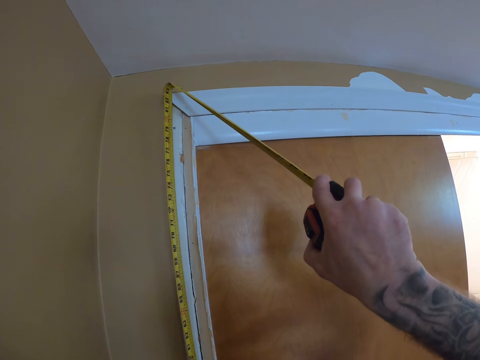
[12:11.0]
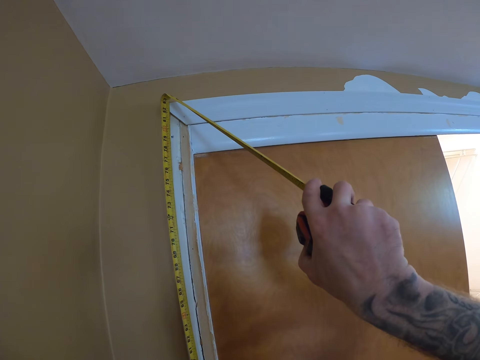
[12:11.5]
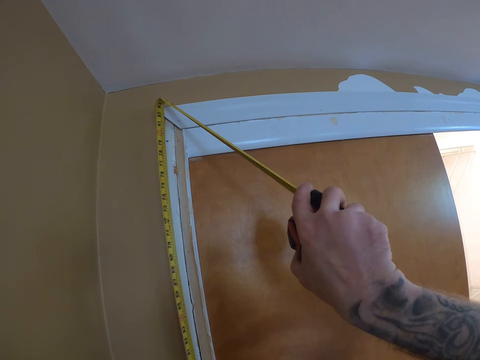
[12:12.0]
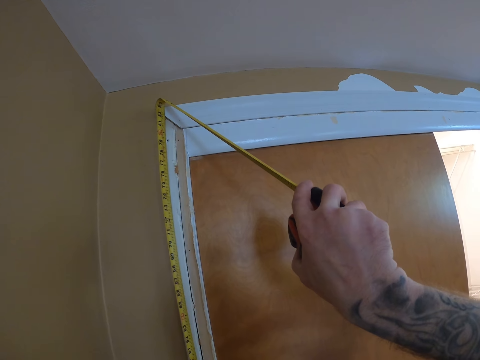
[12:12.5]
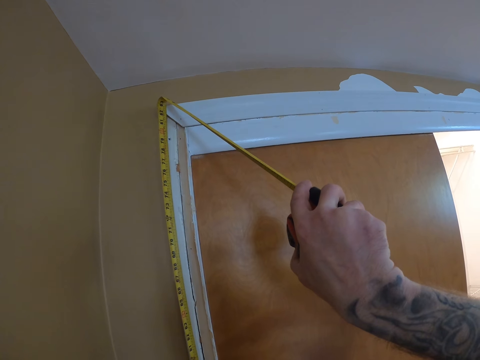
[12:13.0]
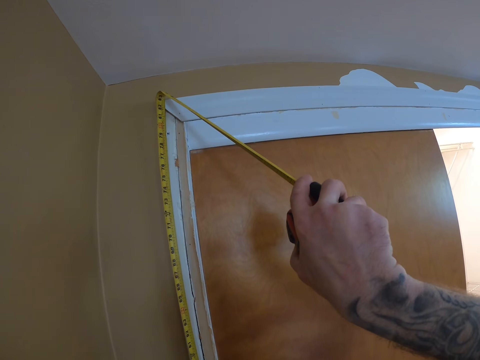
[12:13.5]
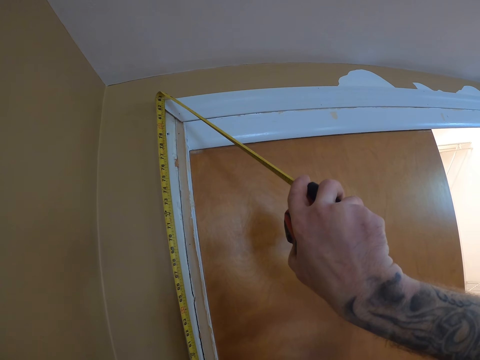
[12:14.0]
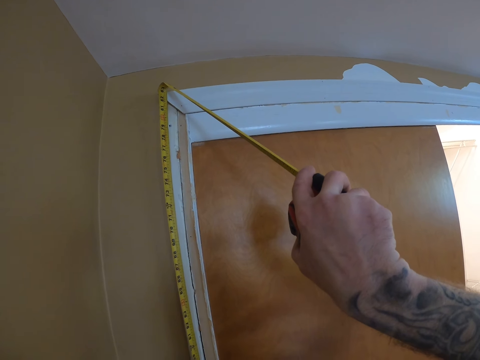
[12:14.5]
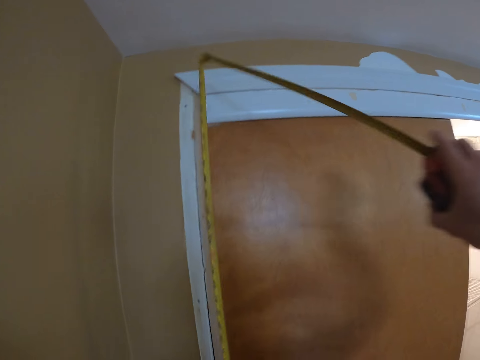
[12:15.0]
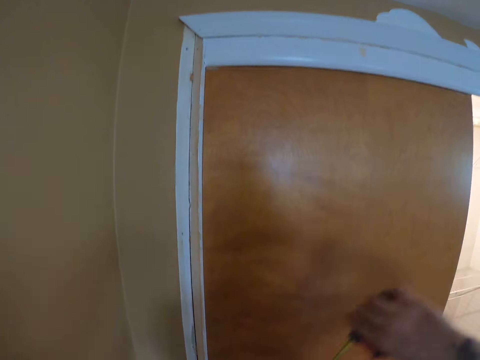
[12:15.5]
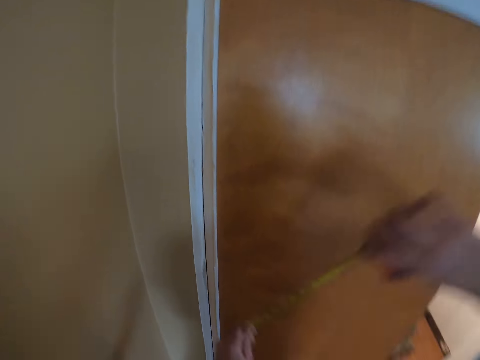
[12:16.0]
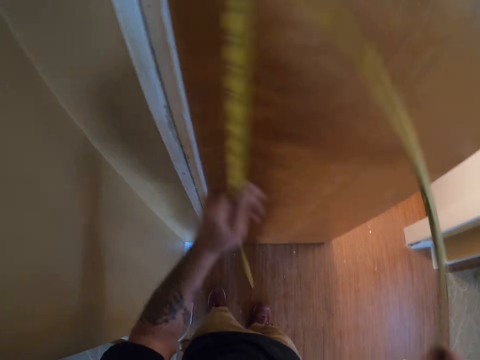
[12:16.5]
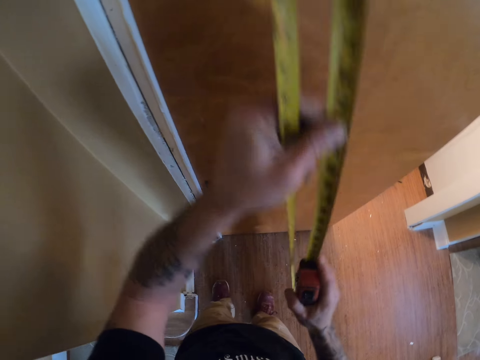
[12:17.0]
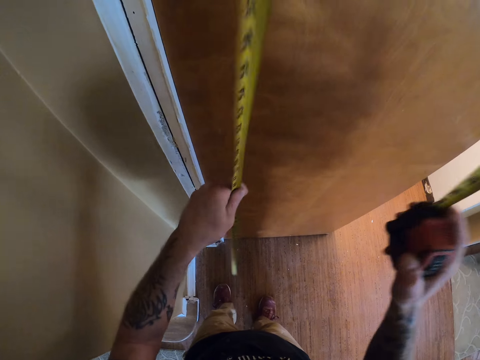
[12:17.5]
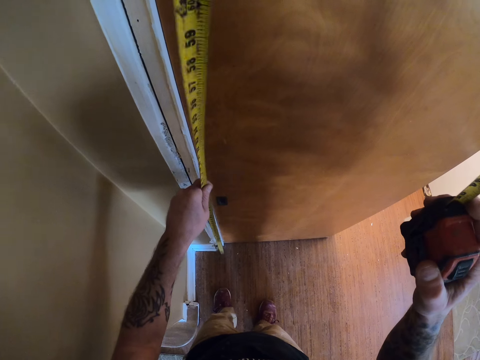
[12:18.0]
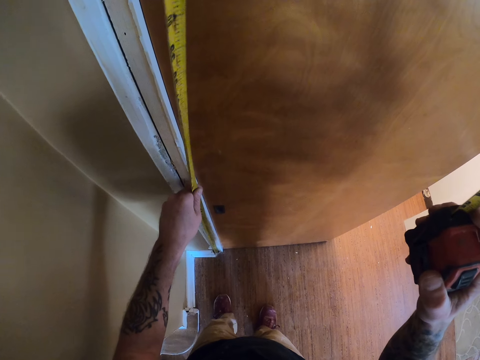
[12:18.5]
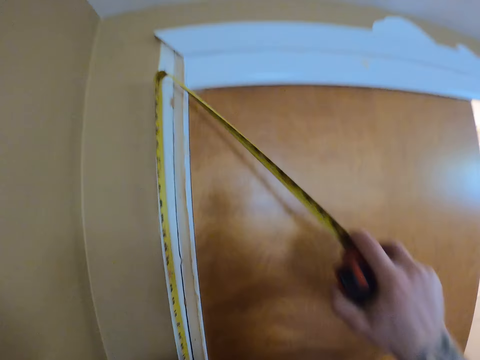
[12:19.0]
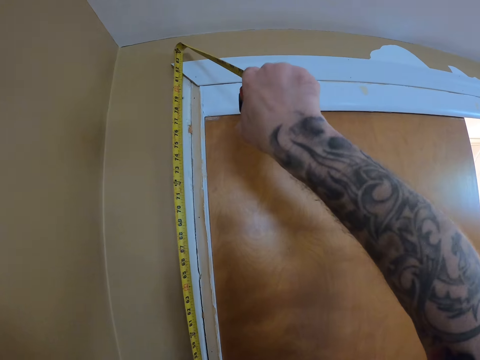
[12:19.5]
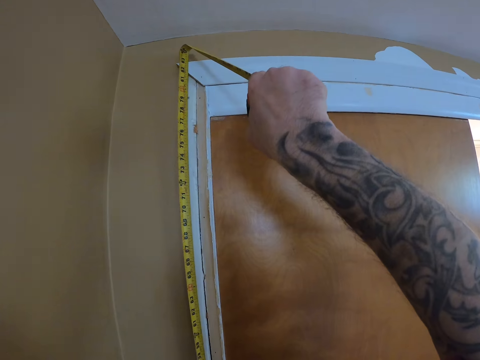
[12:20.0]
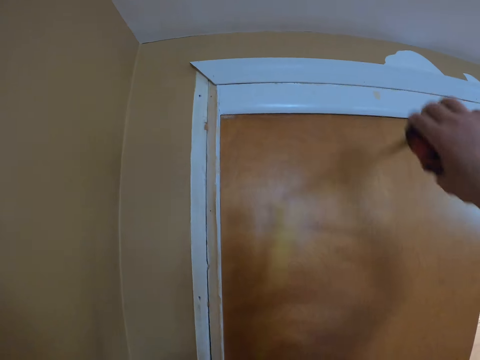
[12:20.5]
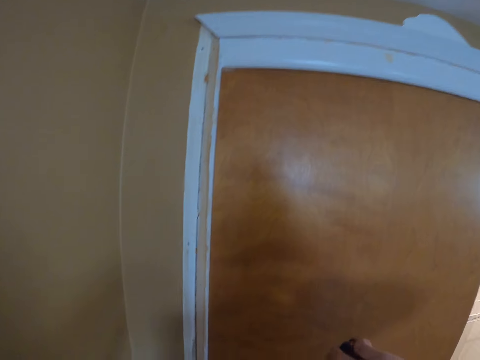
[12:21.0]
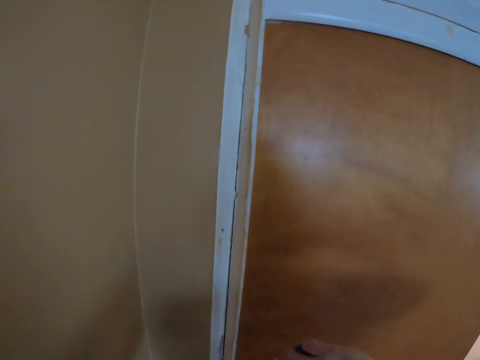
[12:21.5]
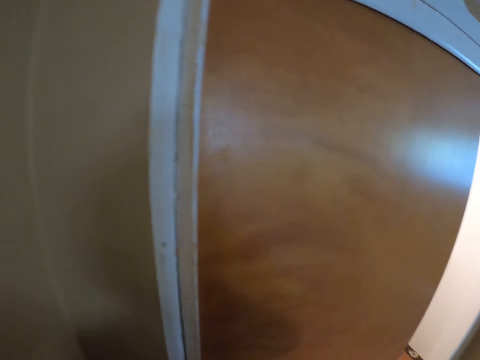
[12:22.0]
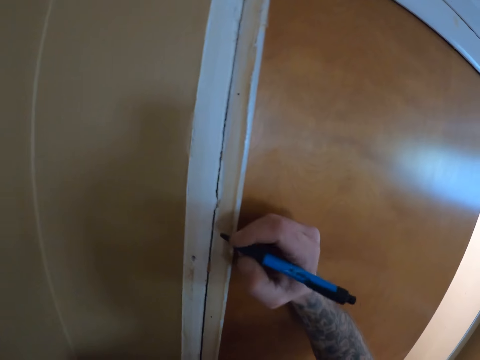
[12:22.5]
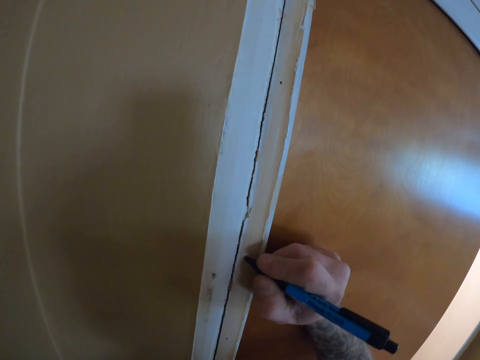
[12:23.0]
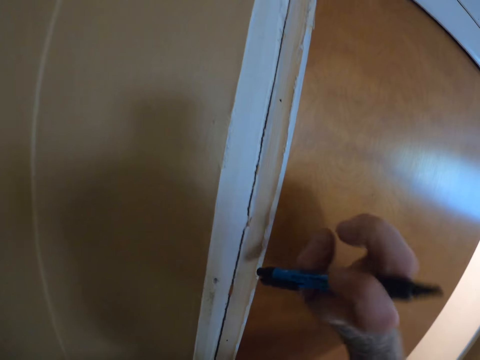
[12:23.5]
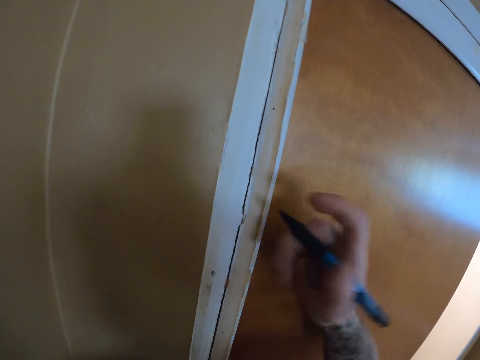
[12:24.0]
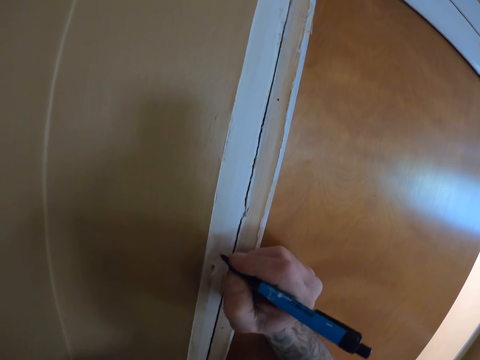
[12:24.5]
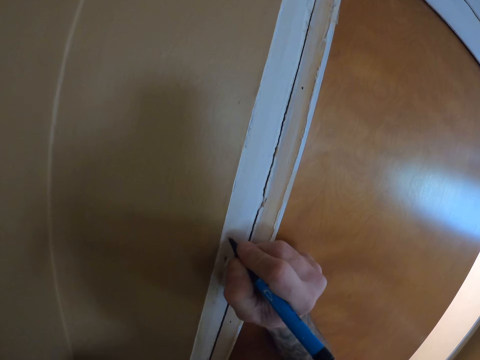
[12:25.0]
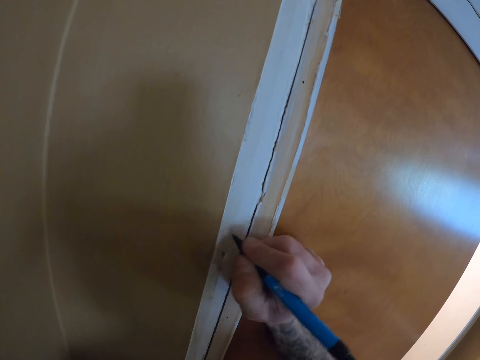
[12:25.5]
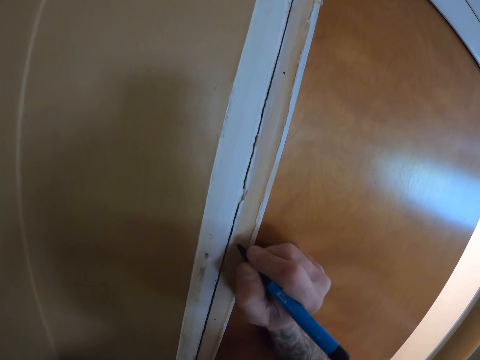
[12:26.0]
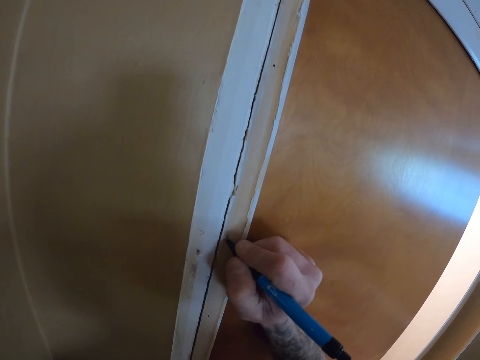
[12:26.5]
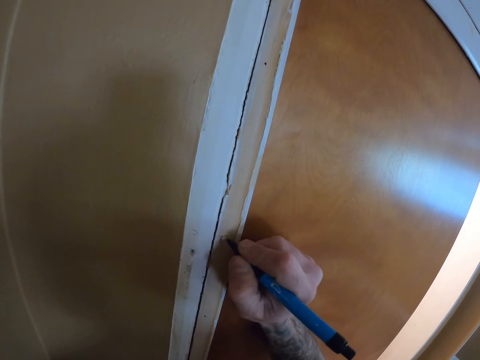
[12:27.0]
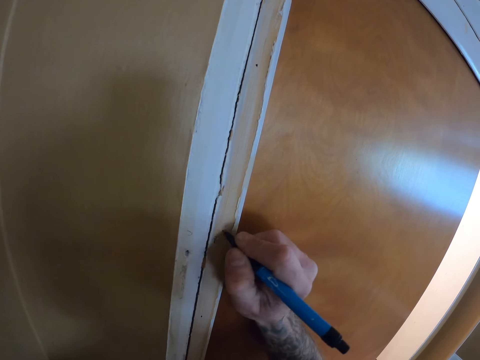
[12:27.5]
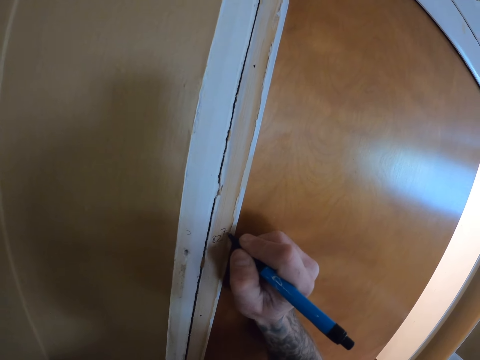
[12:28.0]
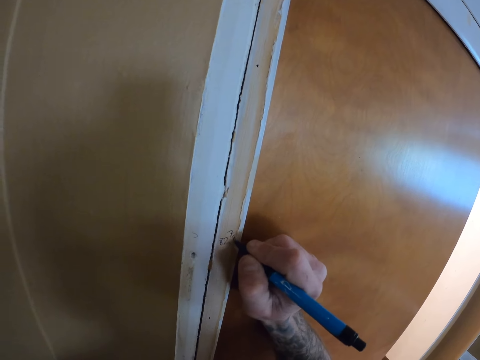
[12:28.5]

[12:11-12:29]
The camera wearer retracts the tape measure. They pull the tape measure. They measure the wood. They retract the tape measure. They push the pen end. They write on the wall or door knob. They write on the wood.

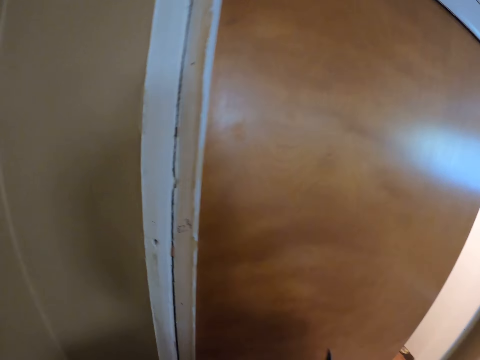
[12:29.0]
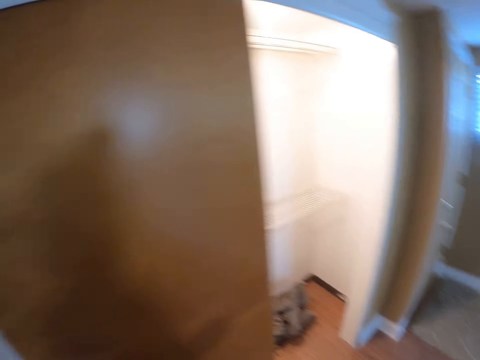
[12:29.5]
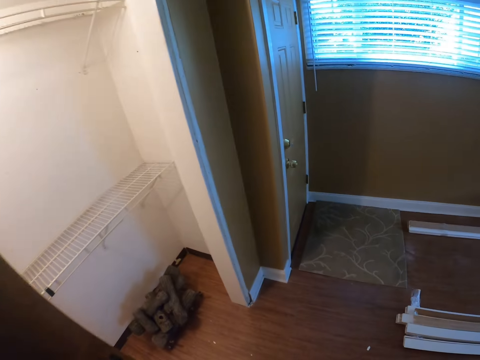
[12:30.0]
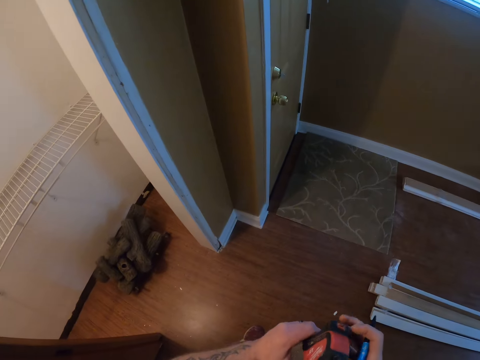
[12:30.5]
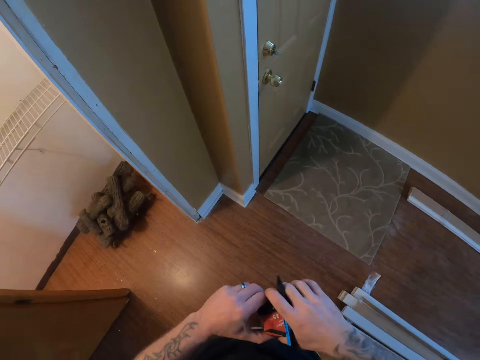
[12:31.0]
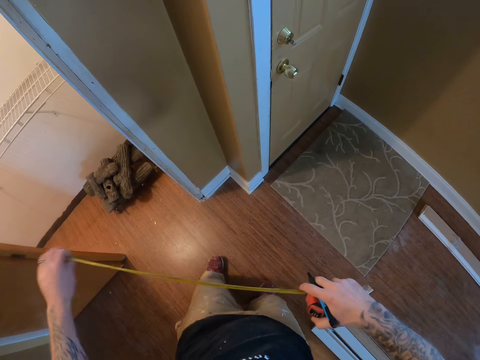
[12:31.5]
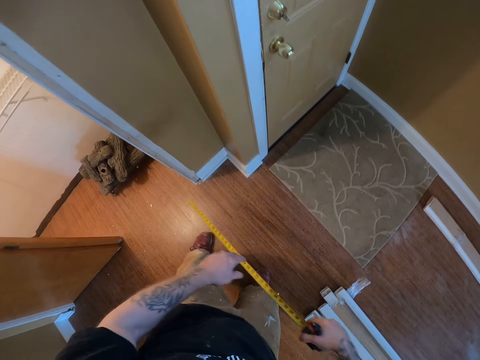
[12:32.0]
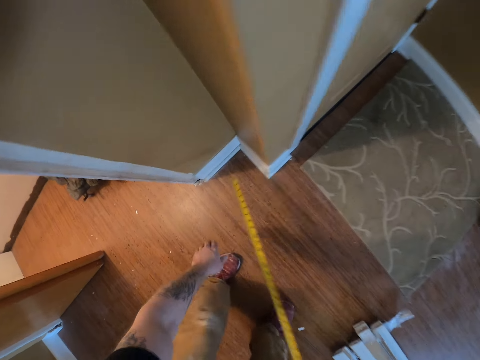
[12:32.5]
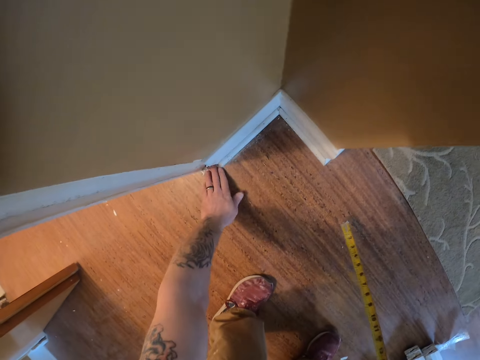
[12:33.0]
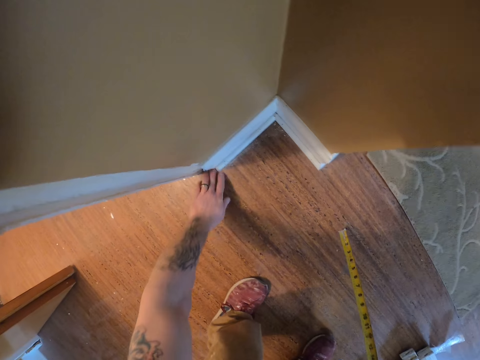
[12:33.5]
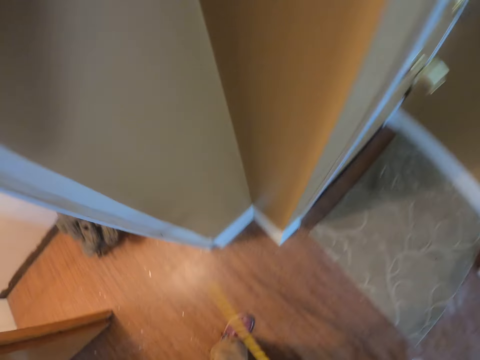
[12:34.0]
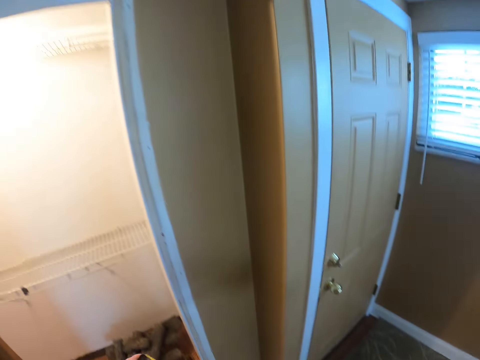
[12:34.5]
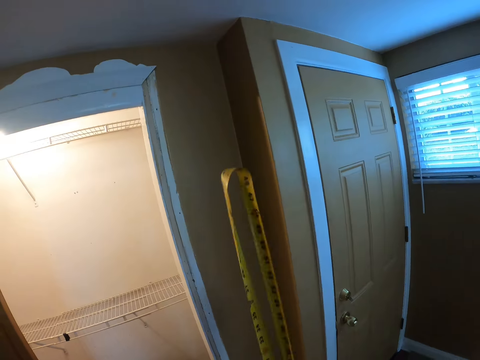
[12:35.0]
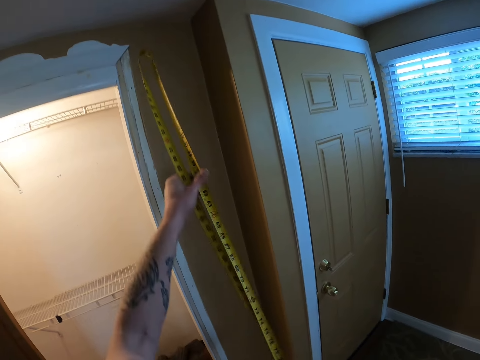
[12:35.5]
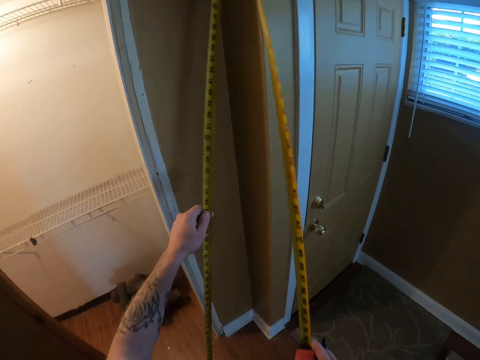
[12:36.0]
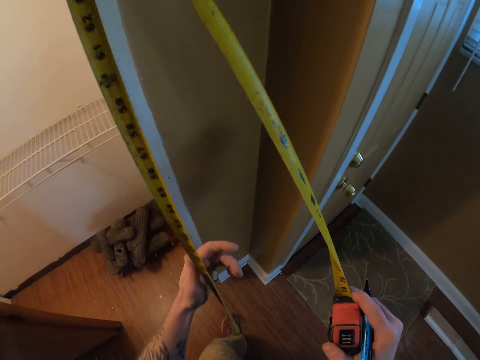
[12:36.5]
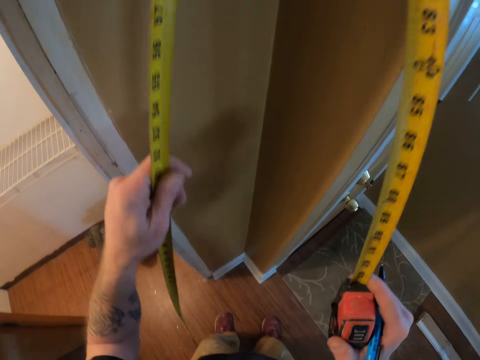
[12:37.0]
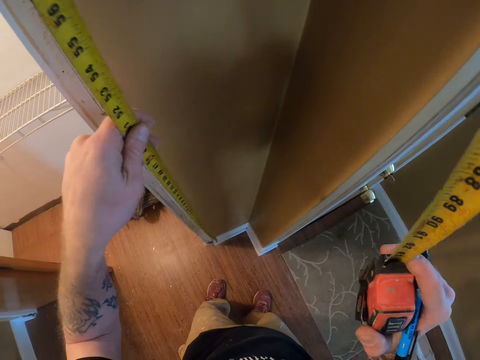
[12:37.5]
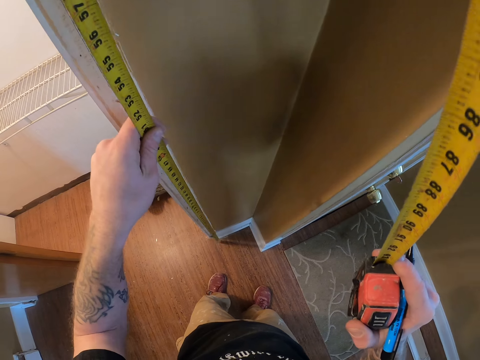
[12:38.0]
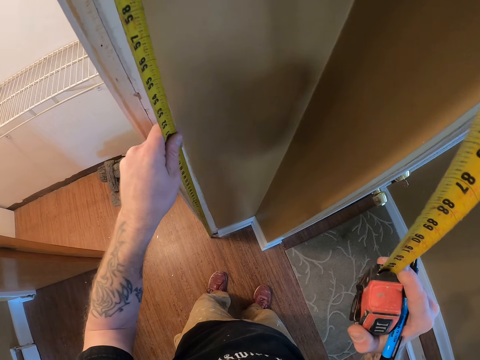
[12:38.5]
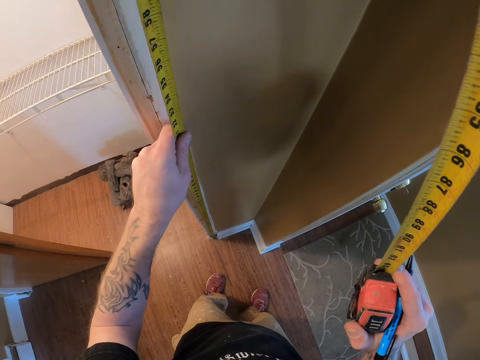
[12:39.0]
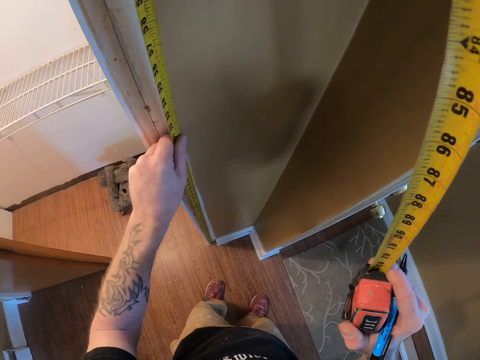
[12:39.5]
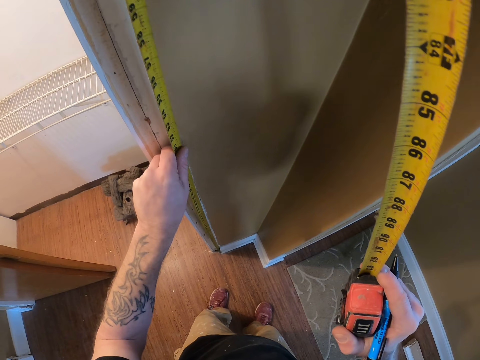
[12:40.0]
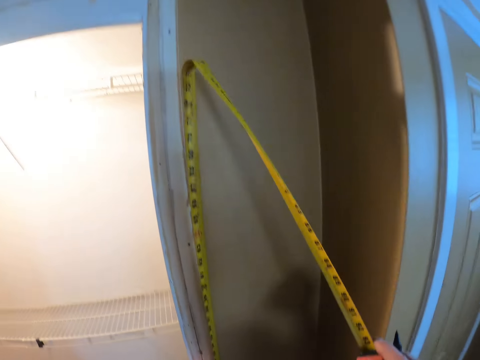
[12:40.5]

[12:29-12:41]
The camera wearer takes a few steps. He pulls the tape measure. He wipes the floor with the left hand. He rubs his finger on the floor. He pulls the tape measure. He measures the side door jamb.
